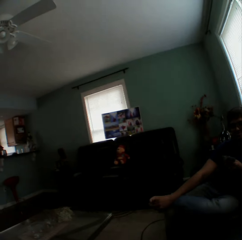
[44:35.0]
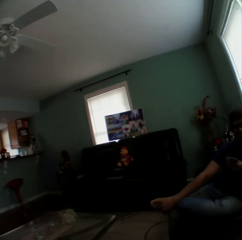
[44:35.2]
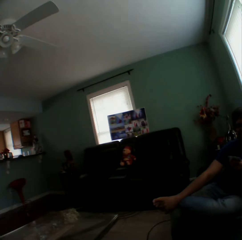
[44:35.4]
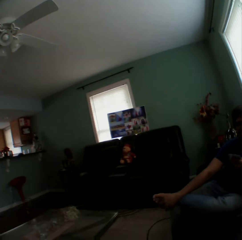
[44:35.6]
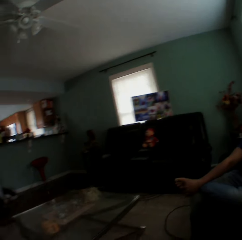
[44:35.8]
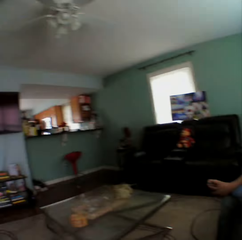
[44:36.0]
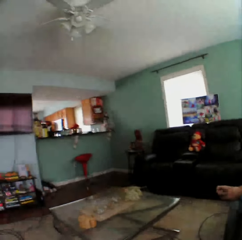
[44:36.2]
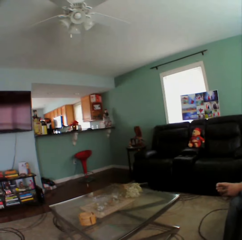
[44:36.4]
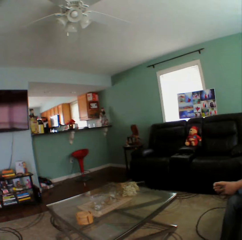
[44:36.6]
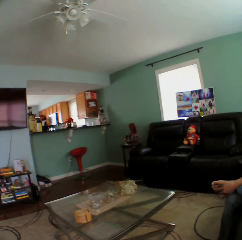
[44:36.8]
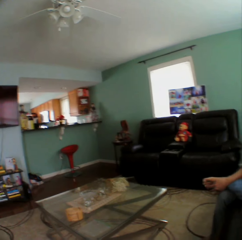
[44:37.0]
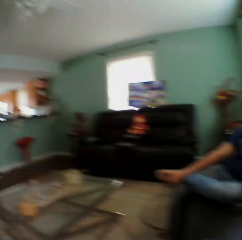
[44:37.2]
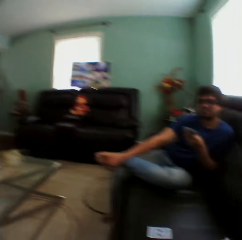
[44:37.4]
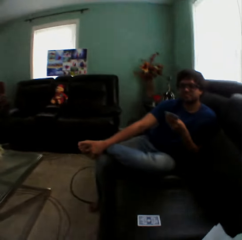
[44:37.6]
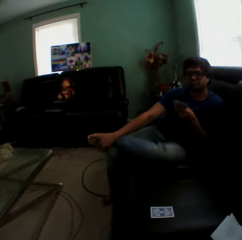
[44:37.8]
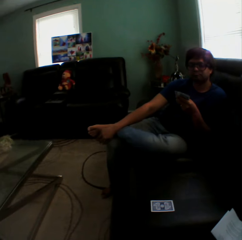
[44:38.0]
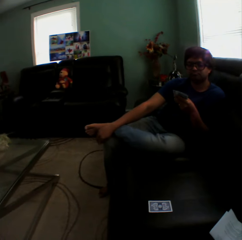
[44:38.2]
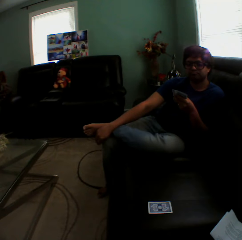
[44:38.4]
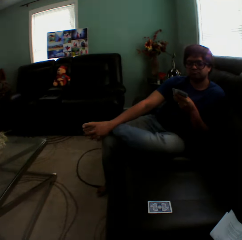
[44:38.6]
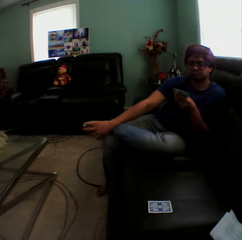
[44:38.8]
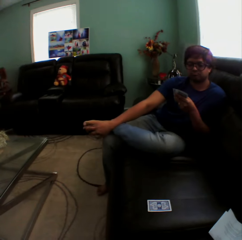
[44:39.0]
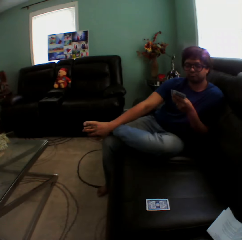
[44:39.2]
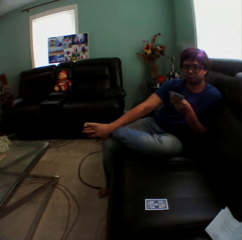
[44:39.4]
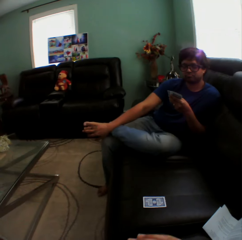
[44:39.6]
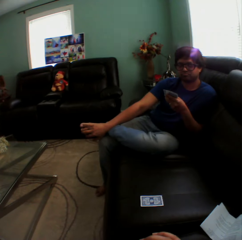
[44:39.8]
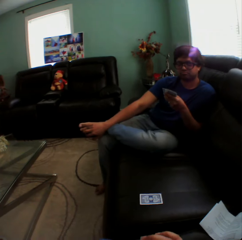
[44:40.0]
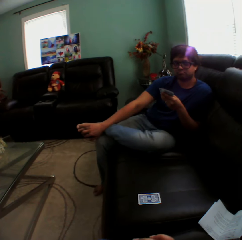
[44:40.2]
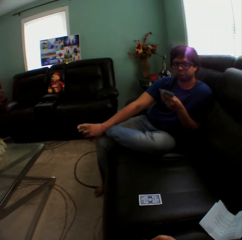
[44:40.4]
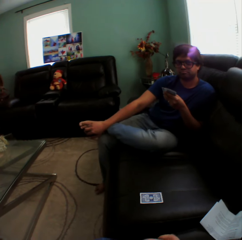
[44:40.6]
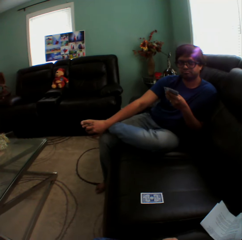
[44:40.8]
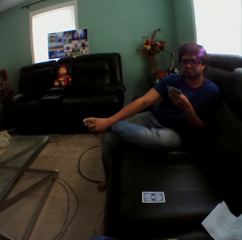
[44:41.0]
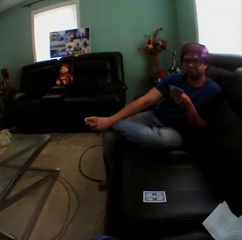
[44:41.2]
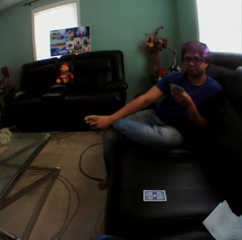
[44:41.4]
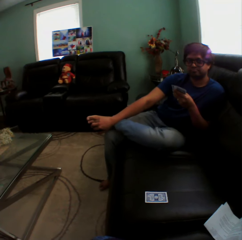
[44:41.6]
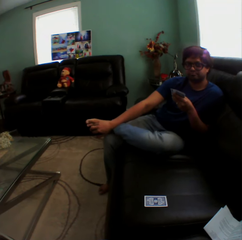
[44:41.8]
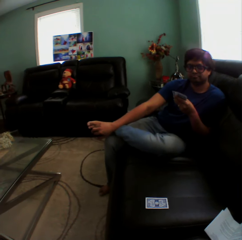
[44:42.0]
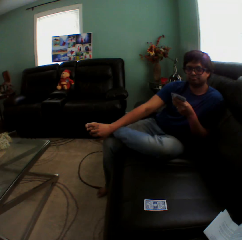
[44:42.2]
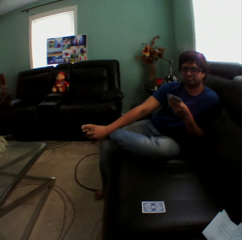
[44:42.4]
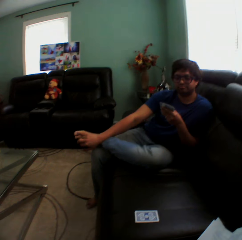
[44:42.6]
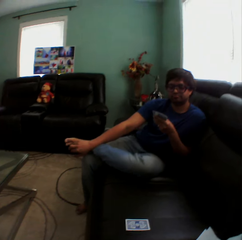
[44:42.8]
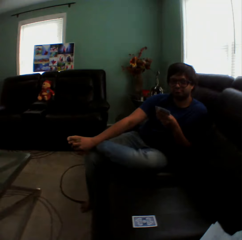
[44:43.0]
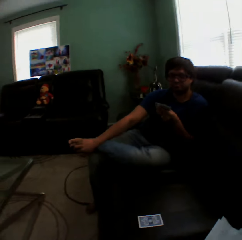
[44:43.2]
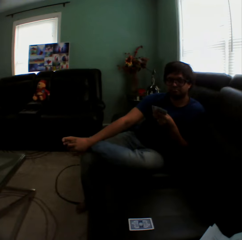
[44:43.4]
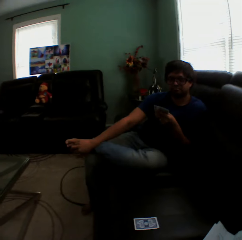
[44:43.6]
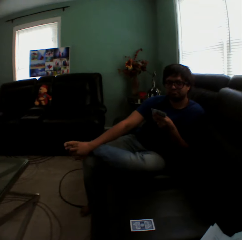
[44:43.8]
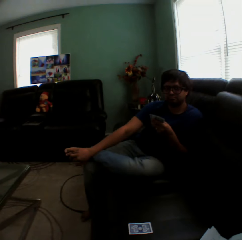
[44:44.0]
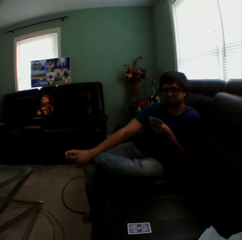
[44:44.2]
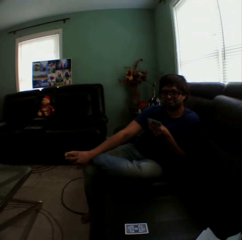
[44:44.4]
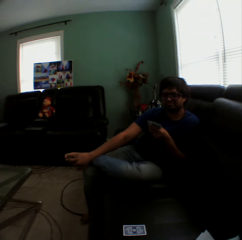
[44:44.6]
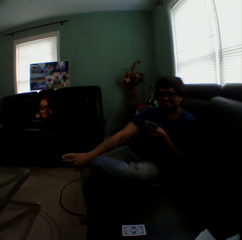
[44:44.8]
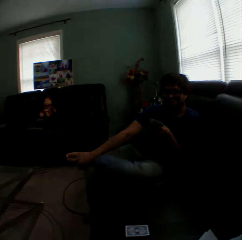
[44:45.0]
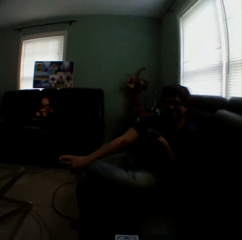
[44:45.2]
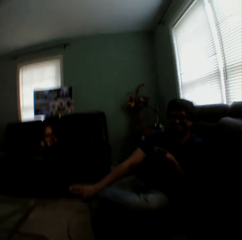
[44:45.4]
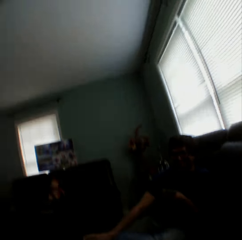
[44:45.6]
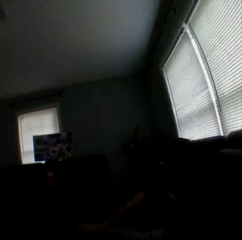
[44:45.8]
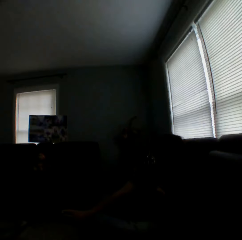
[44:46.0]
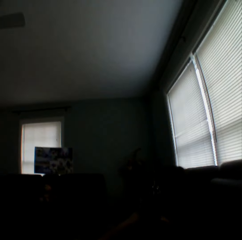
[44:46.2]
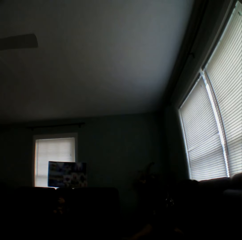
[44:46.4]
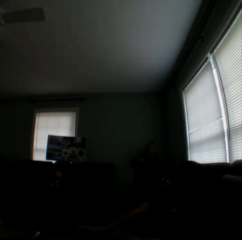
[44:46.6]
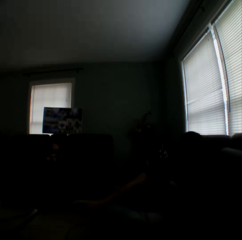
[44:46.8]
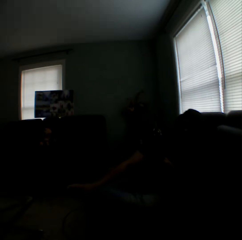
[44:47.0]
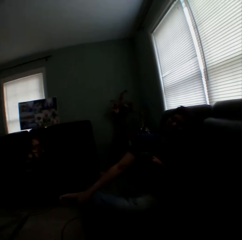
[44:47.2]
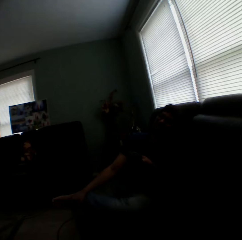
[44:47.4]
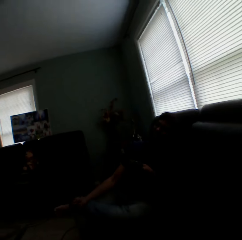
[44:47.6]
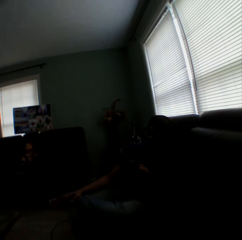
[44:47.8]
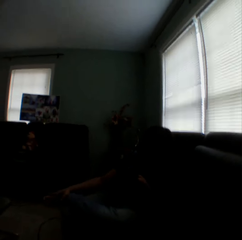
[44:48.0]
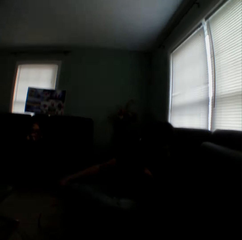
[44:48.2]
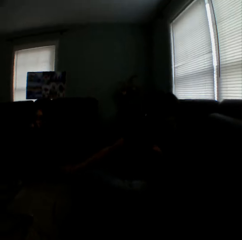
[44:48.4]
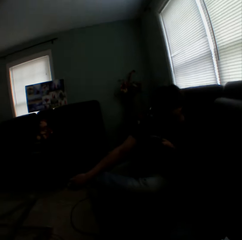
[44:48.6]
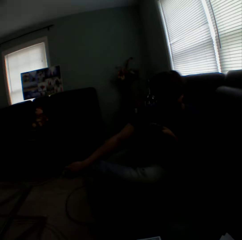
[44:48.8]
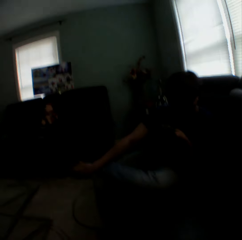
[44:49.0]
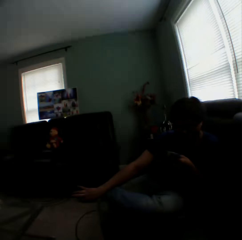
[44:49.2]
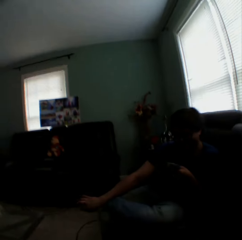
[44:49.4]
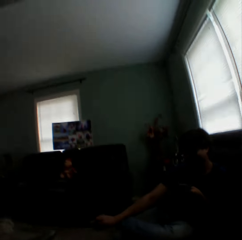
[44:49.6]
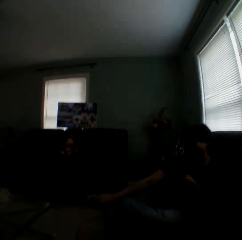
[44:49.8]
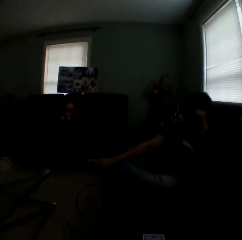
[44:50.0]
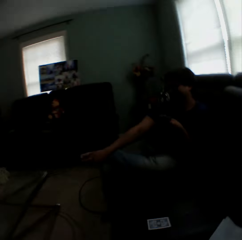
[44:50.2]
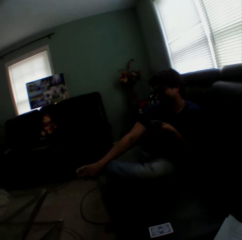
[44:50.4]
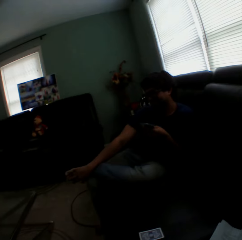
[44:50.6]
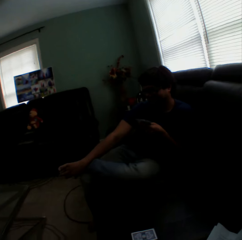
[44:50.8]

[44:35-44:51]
A man holds playing cards. The camera wearer turns to the side.

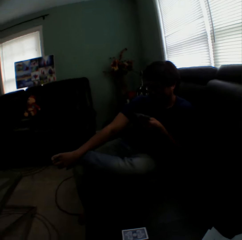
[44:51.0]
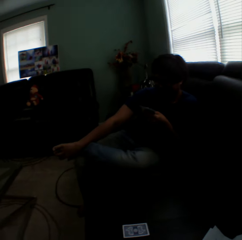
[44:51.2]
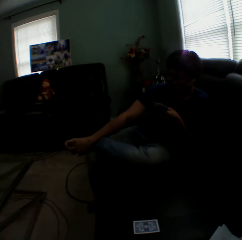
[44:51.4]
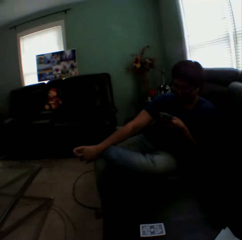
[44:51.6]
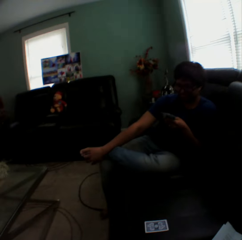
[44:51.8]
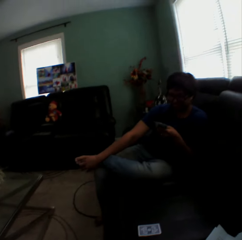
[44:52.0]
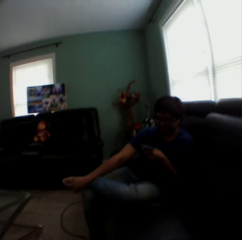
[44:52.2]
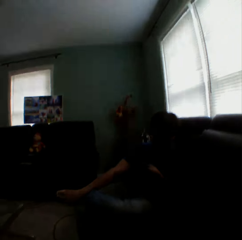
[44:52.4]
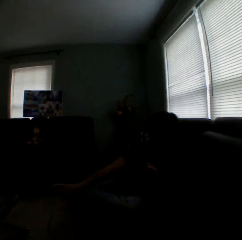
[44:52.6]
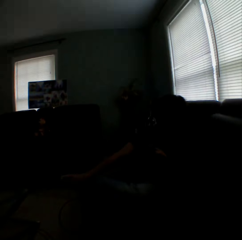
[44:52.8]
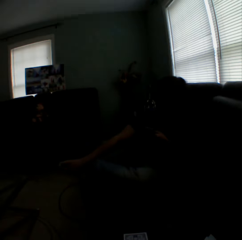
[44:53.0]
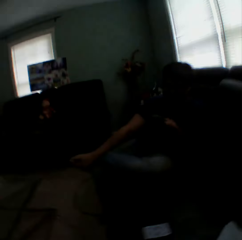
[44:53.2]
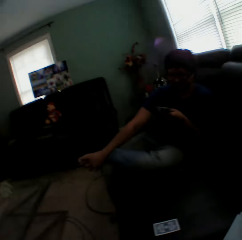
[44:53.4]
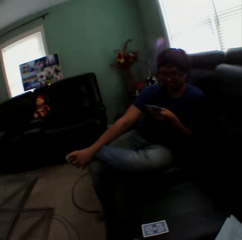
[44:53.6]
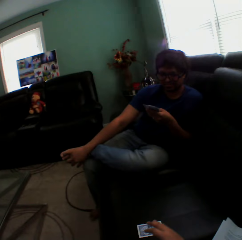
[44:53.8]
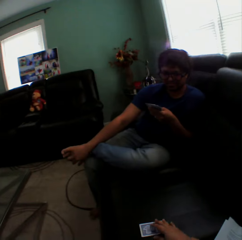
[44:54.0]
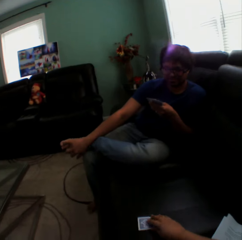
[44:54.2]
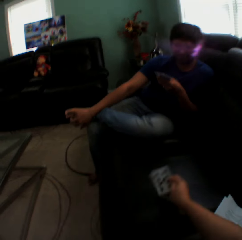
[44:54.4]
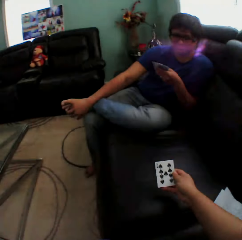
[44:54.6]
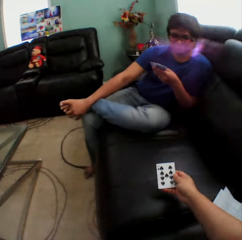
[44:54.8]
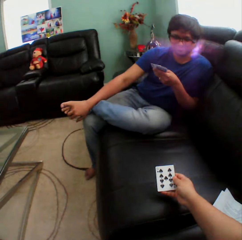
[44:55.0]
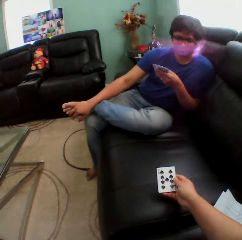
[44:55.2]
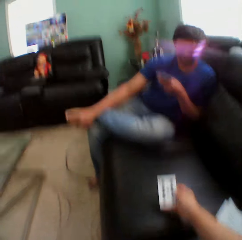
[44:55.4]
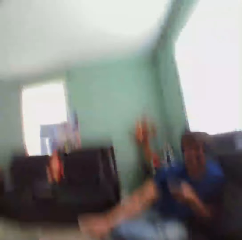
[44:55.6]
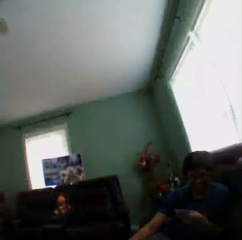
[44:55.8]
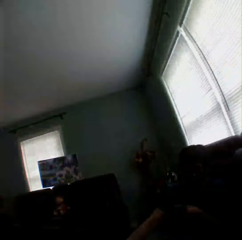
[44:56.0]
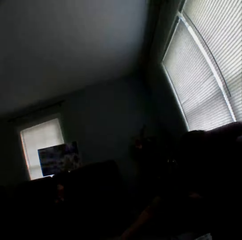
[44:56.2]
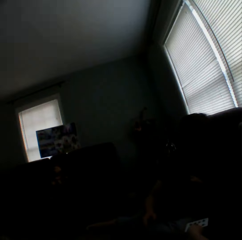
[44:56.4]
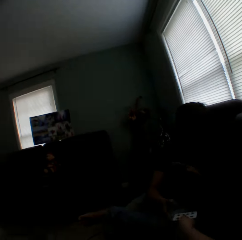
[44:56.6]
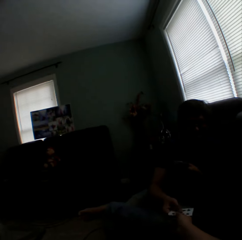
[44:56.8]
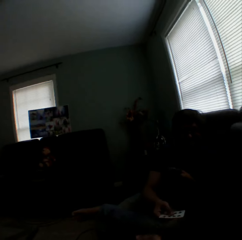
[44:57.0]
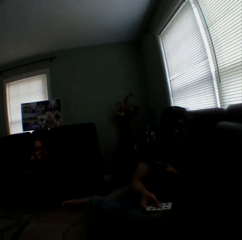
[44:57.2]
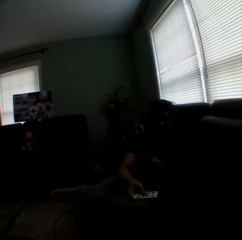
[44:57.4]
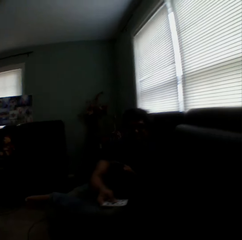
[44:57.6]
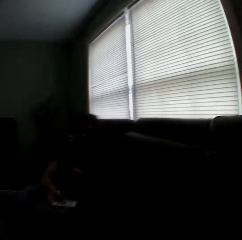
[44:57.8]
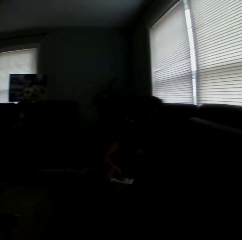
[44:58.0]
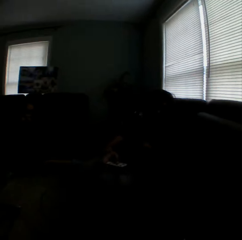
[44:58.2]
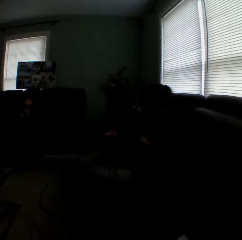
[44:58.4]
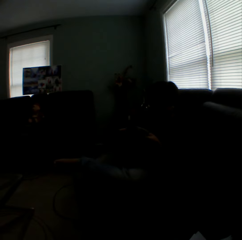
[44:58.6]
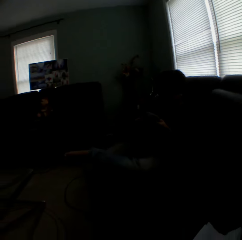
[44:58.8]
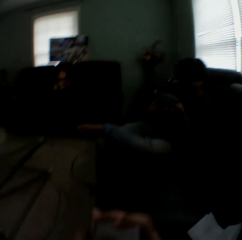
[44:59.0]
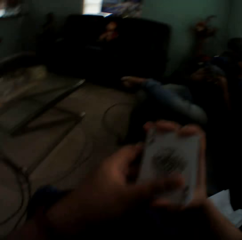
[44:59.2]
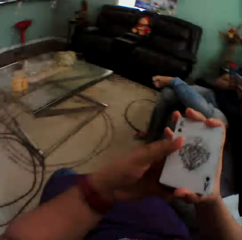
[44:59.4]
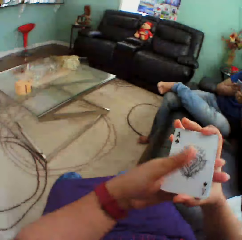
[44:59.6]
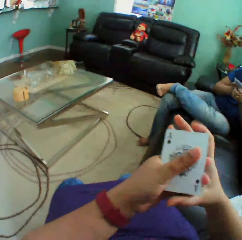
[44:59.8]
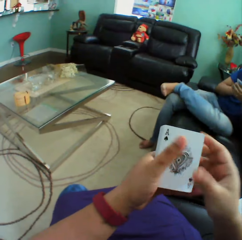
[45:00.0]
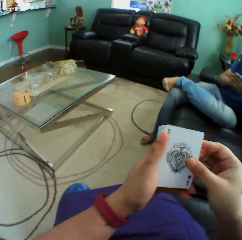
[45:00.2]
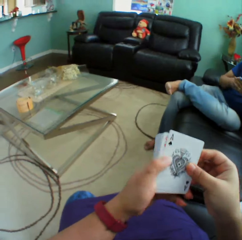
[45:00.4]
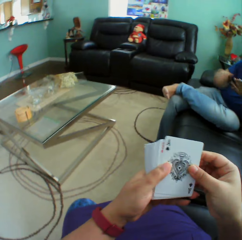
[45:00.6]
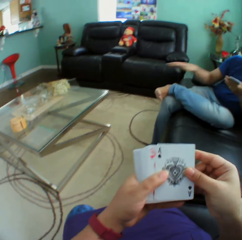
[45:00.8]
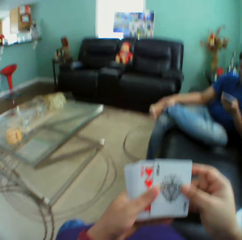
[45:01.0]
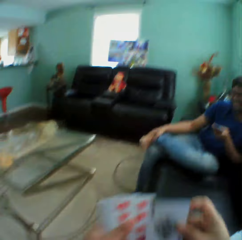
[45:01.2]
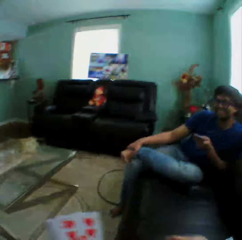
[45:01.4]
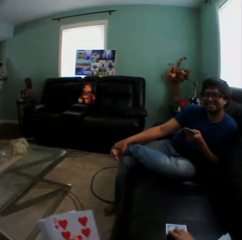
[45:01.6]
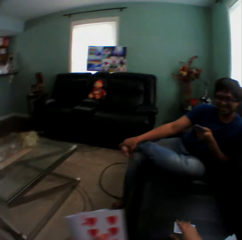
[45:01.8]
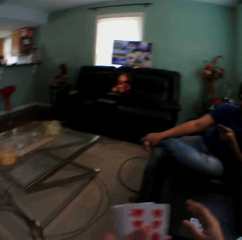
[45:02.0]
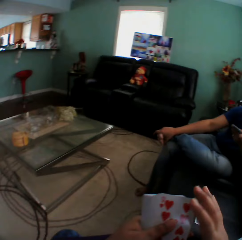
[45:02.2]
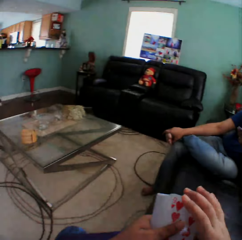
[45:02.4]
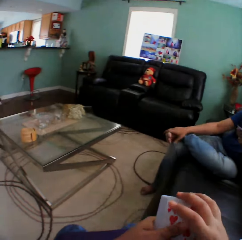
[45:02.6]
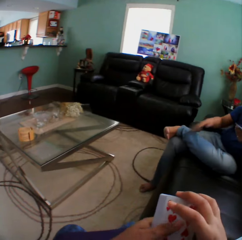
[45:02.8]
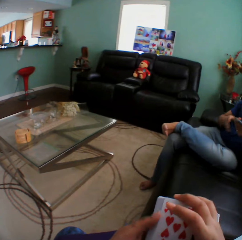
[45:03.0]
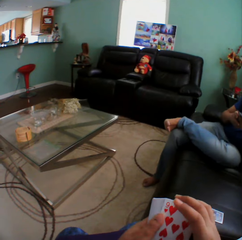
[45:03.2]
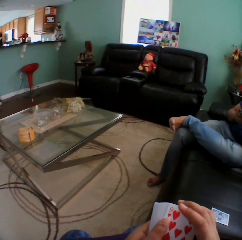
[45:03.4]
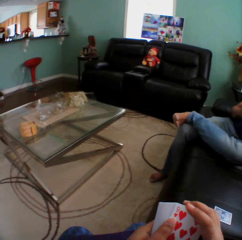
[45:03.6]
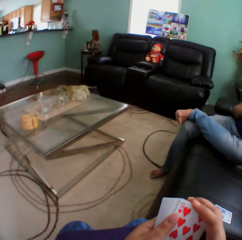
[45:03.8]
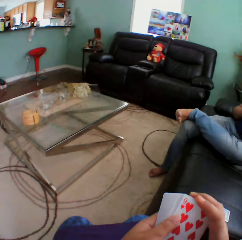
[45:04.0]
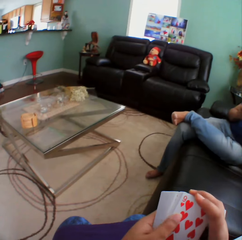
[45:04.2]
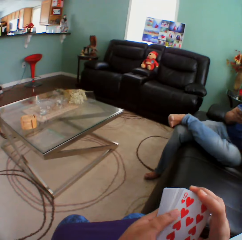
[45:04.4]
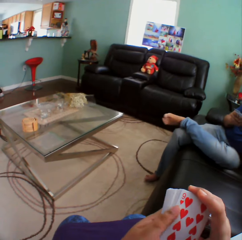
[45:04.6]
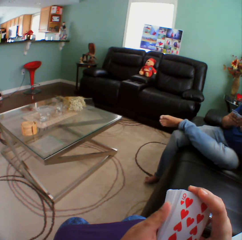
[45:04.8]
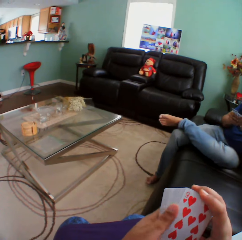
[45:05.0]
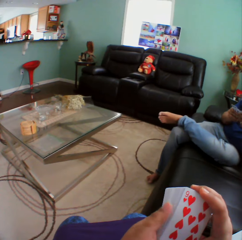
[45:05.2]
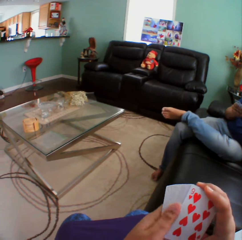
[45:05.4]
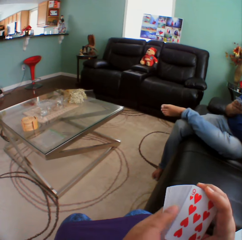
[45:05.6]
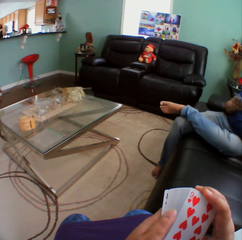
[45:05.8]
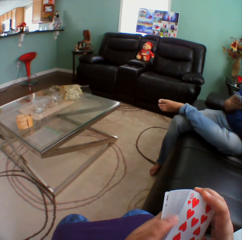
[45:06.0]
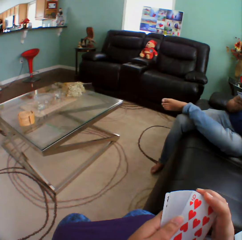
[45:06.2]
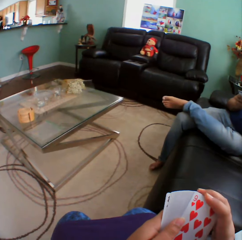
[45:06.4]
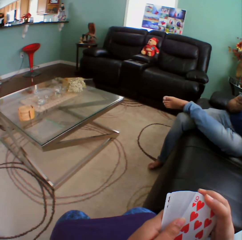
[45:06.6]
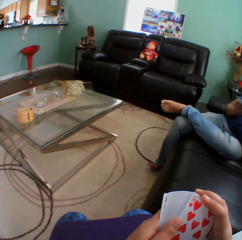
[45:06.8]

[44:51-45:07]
The camera wearer turns a card on a couch. They hold a playing card, turn to the side, and give a card to a person. The camera wearer arranges cards in a hand. They hold playing cards. The person touches the foot. The camera wearer puts a playing card on the couch. They hold playing cards. They arrange cards in a hand.
